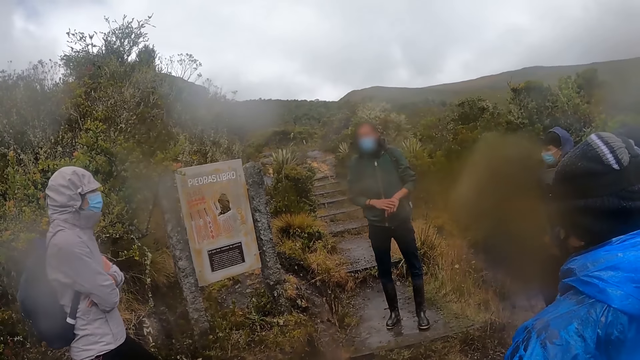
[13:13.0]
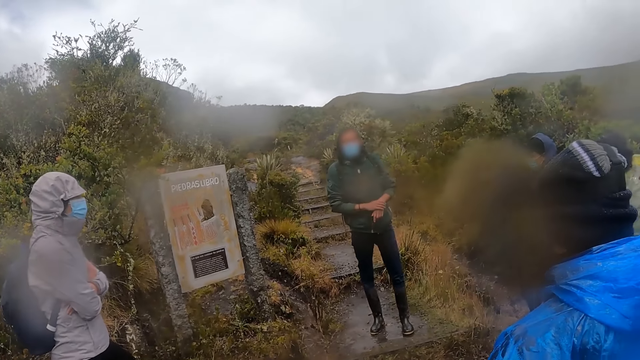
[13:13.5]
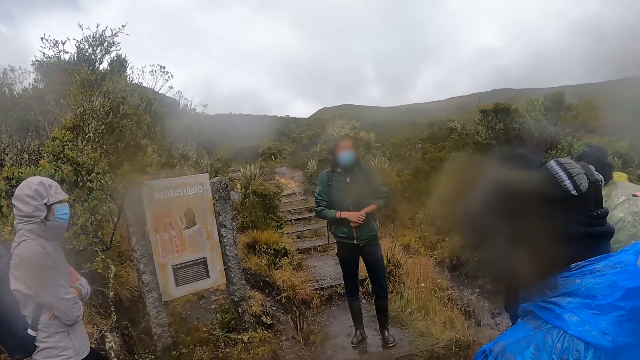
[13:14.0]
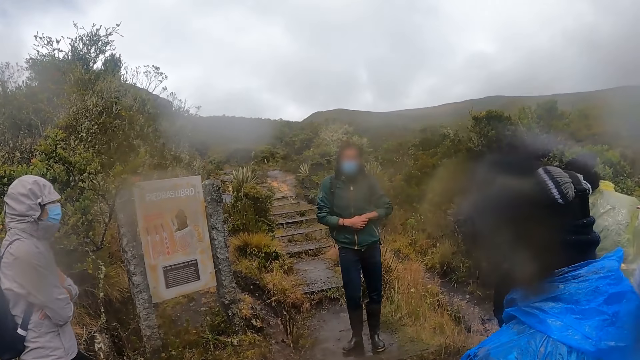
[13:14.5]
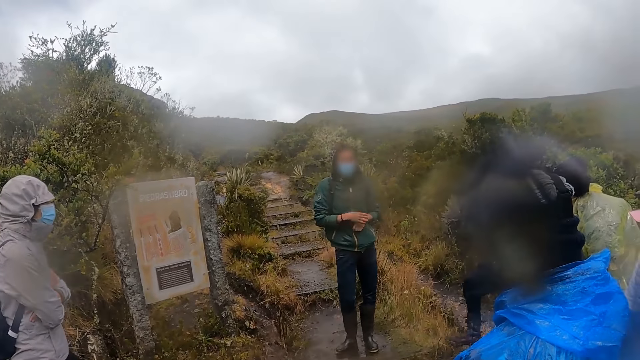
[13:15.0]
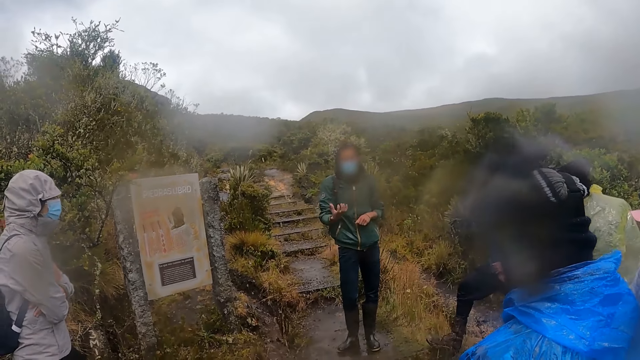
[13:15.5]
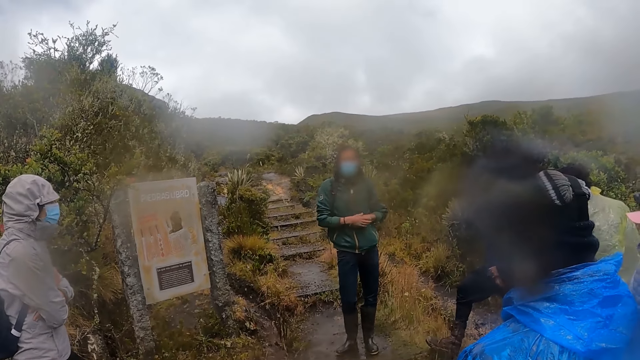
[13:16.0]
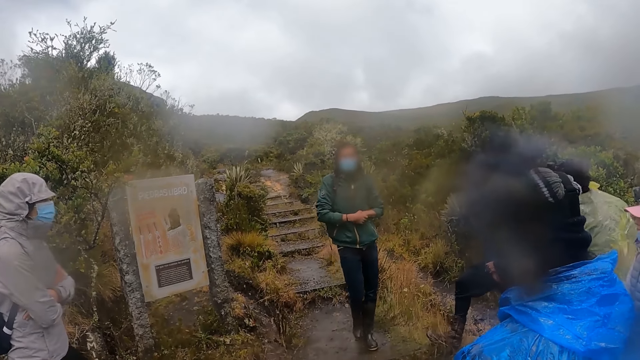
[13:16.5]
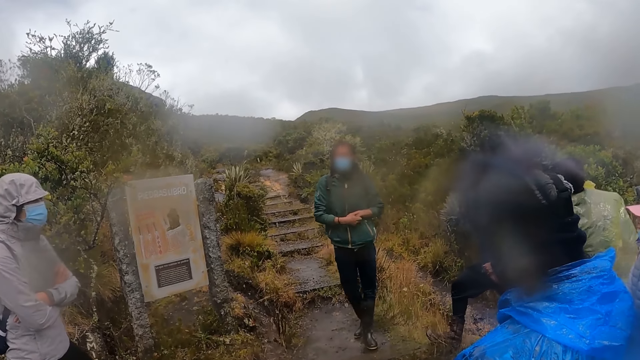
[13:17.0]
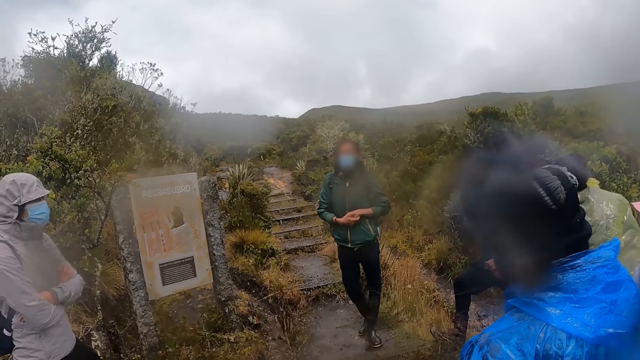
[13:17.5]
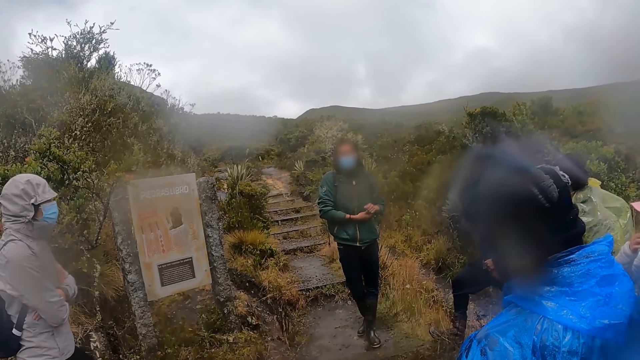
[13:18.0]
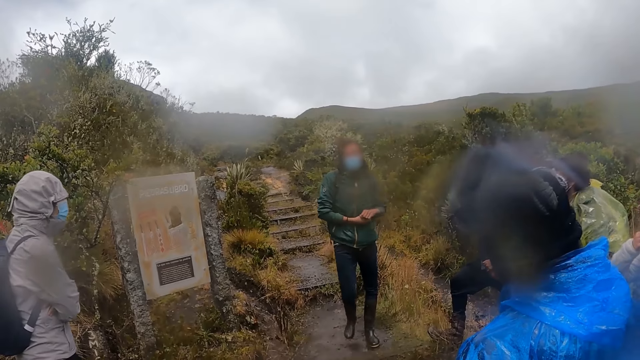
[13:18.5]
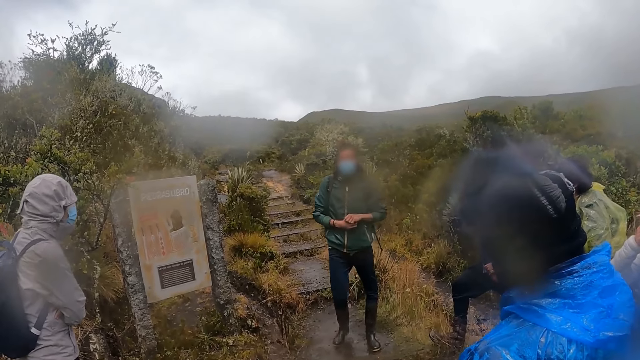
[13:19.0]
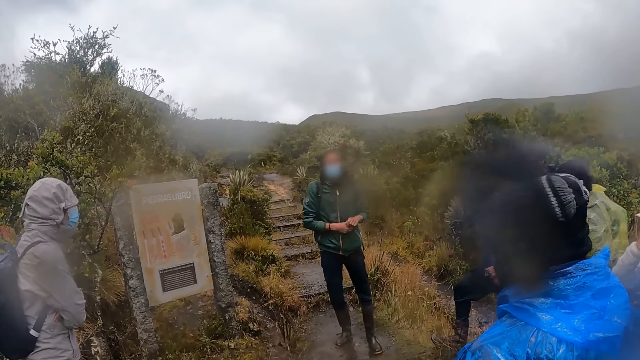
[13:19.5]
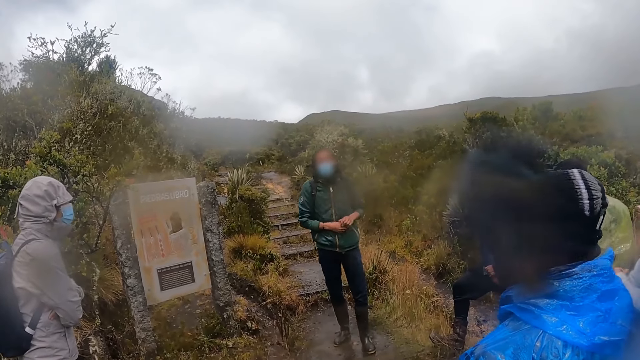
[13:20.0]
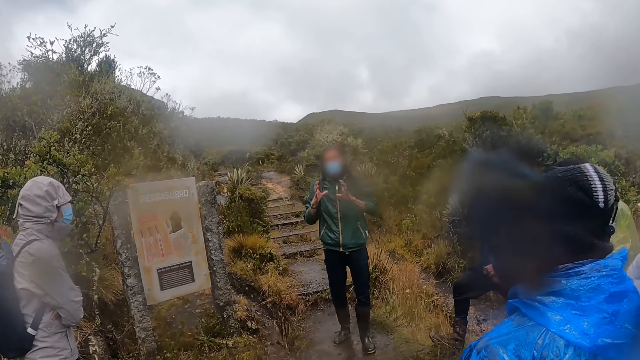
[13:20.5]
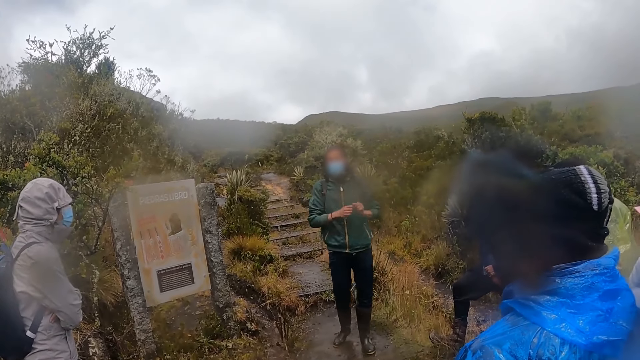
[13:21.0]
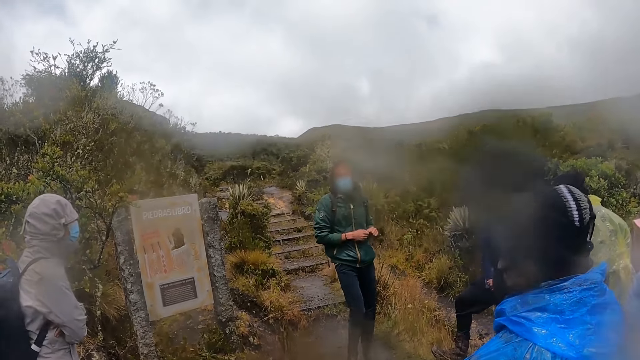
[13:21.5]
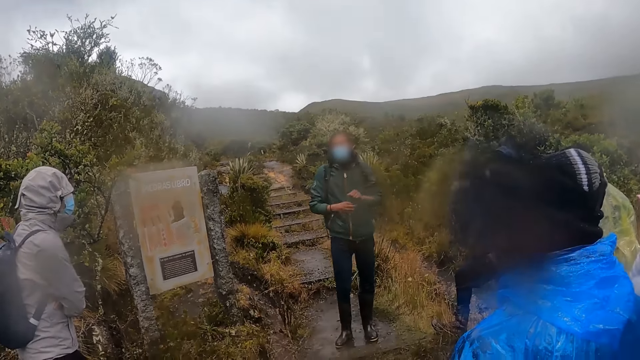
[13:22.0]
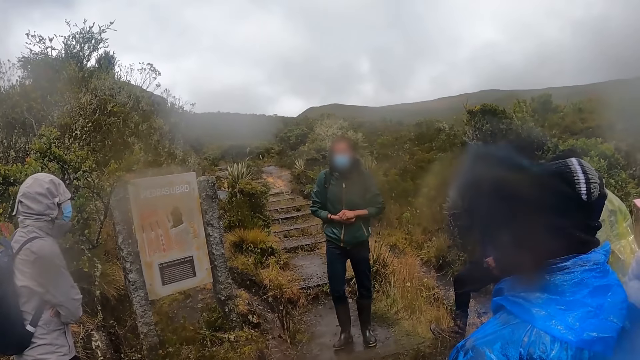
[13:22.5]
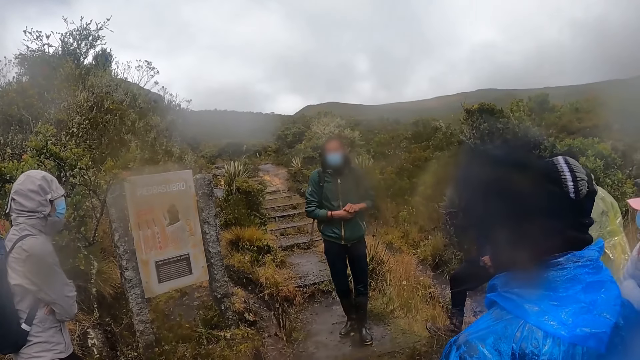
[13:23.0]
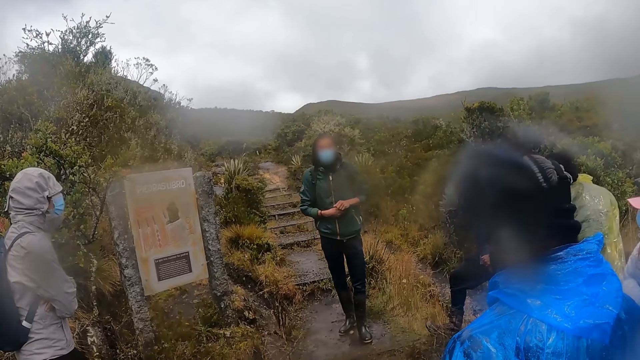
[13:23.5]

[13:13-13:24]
A person holds her wristband. The person moves the right hand and moves the hands. The person moves the right leg and moves the hands again.

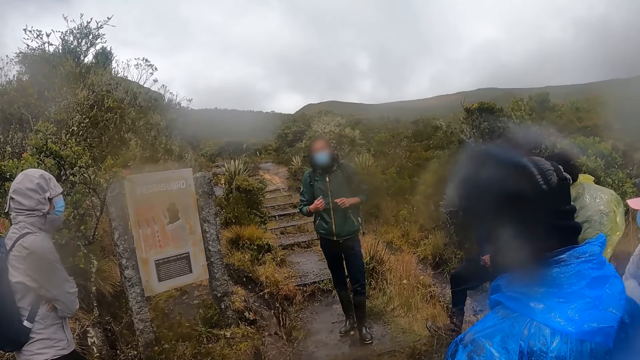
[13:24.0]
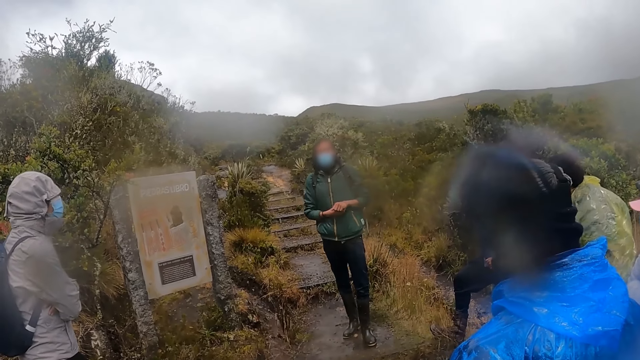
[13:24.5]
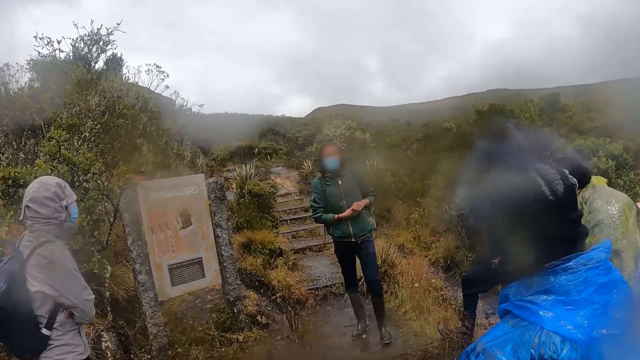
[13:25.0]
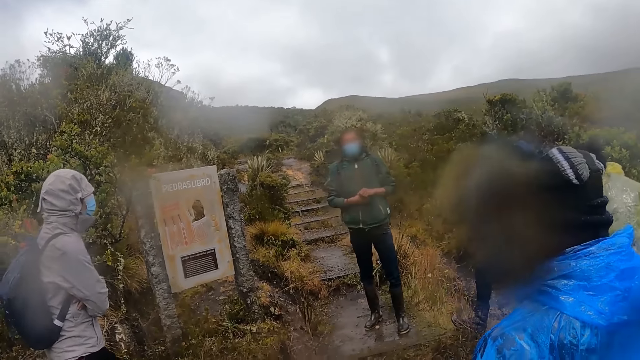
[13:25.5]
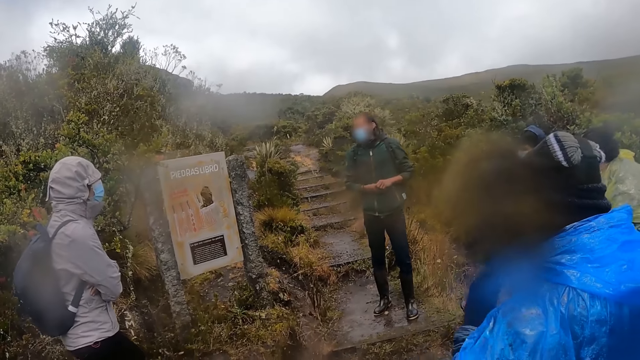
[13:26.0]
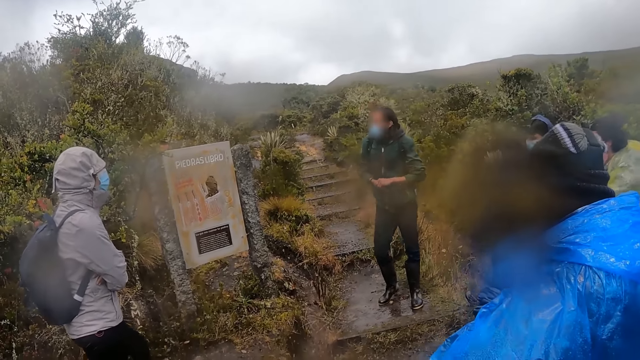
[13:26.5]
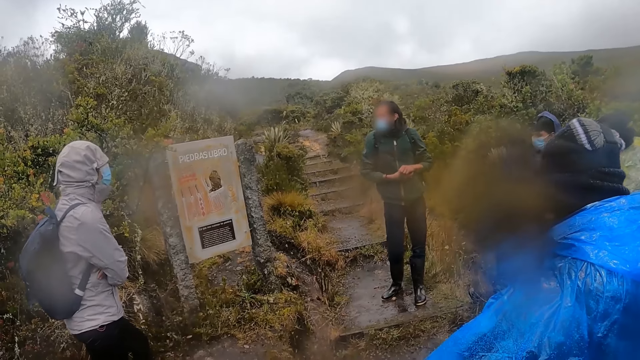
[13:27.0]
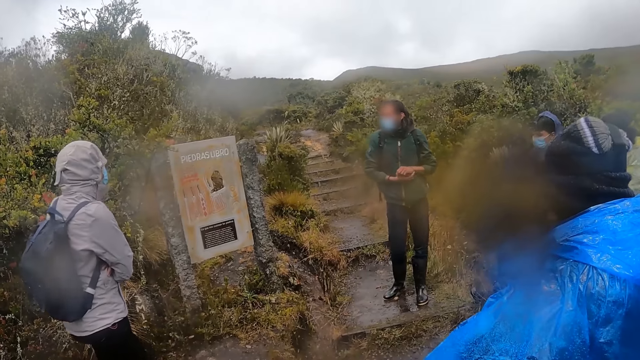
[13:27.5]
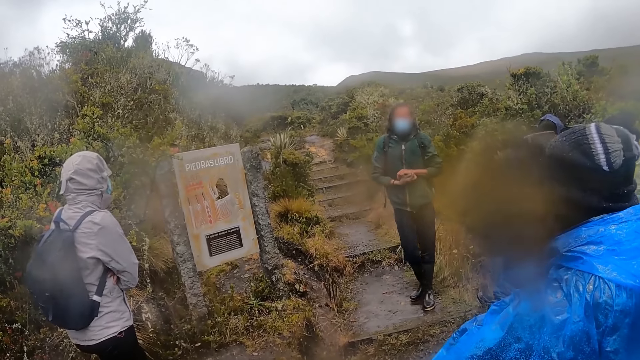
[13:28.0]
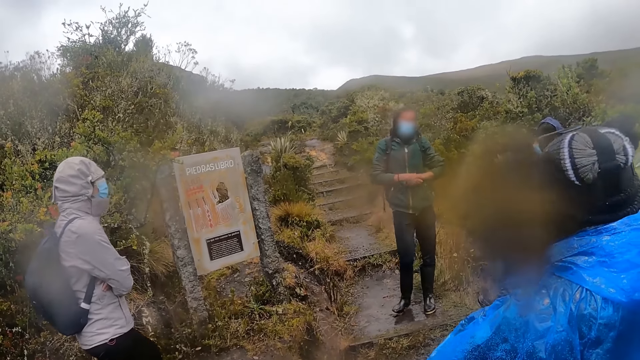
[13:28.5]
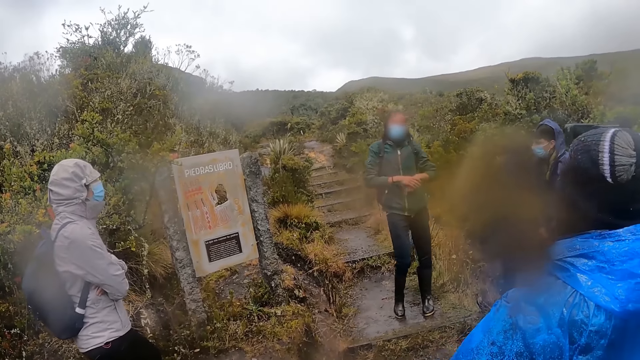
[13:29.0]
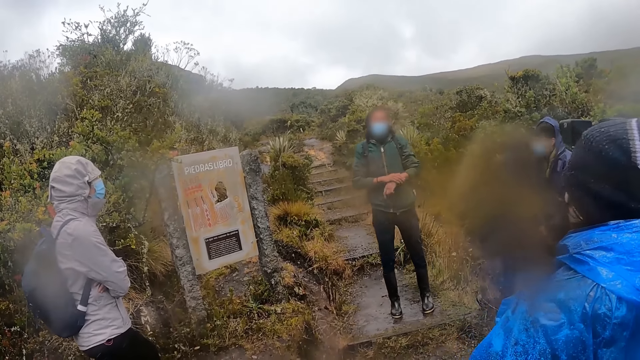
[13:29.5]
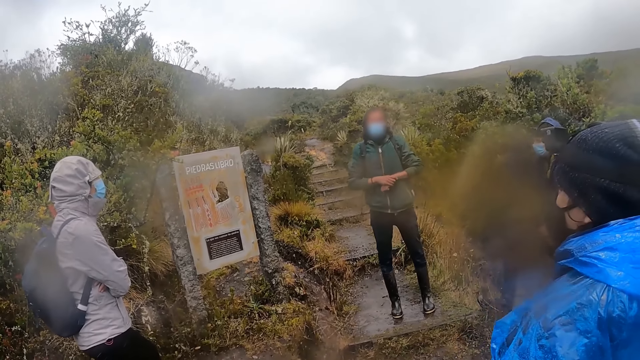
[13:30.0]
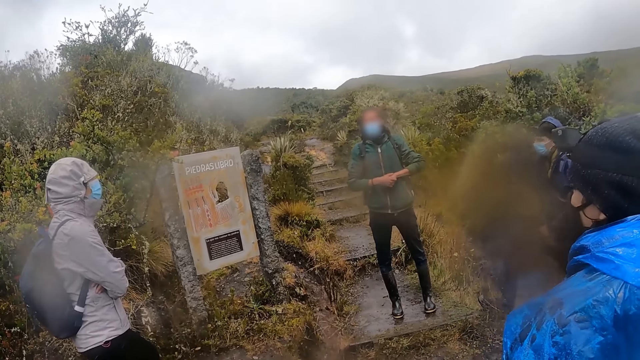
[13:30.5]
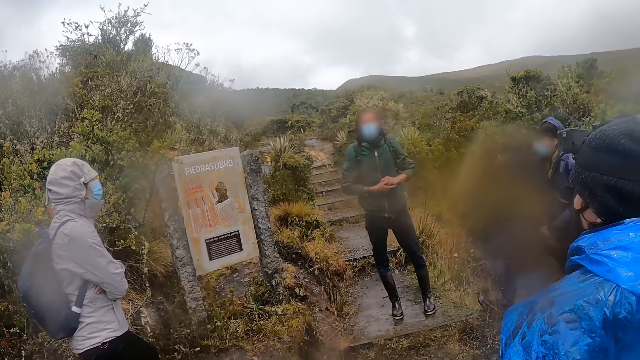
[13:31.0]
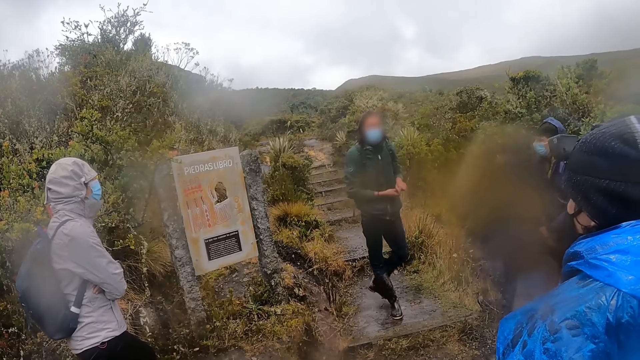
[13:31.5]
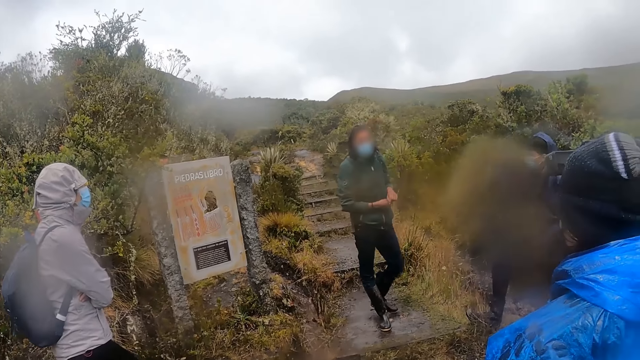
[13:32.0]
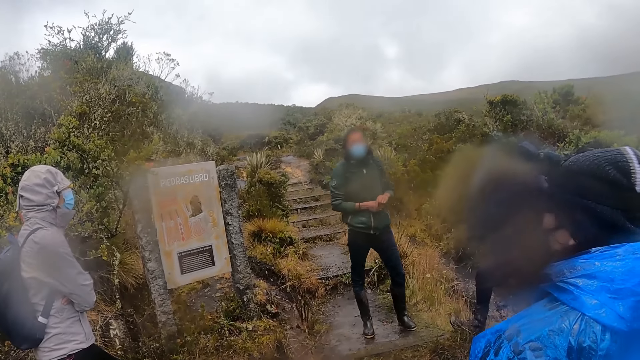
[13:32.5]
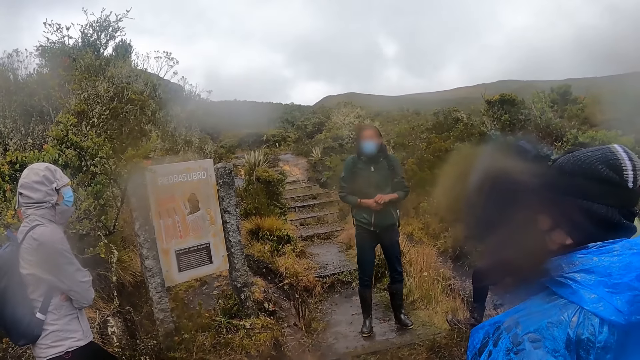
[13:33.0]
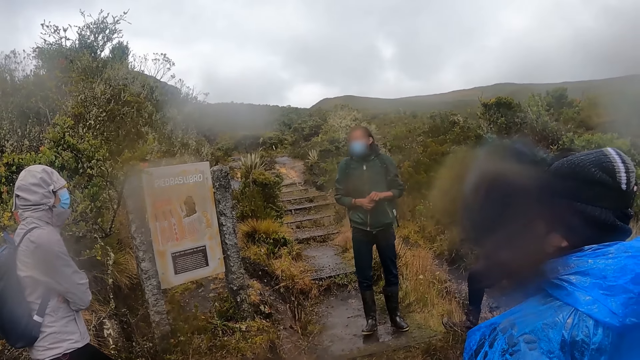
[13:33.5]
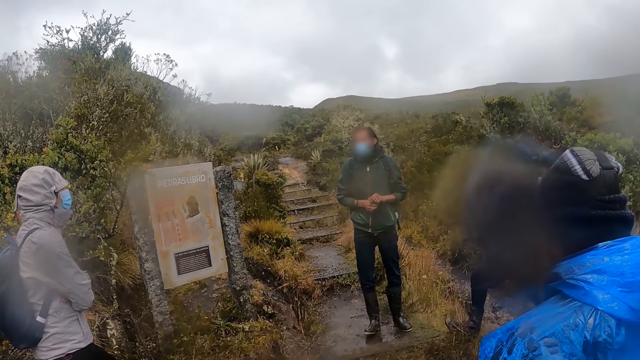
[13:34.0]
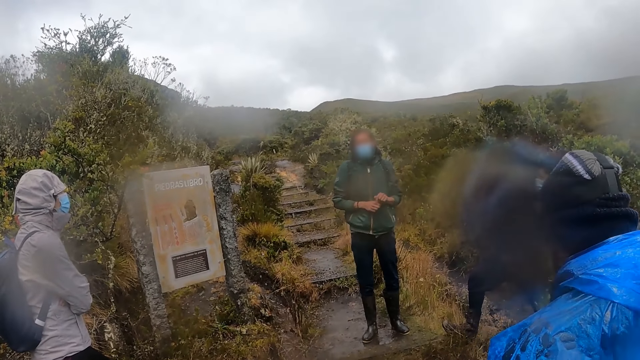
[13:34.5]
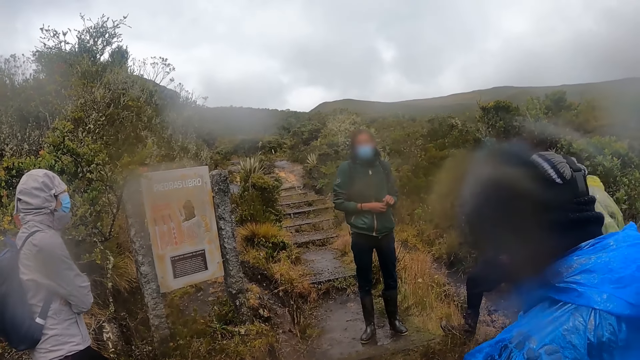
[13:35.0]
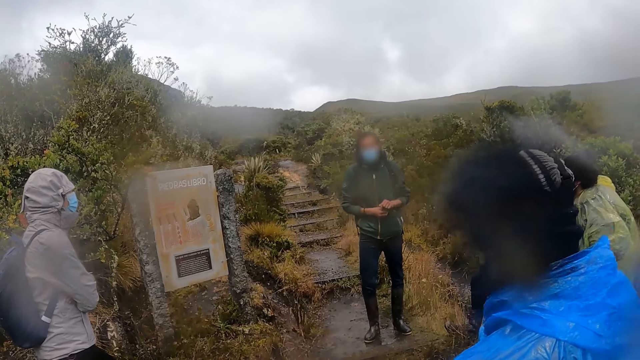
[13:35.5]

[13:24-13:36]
A person moves back. The person holds hands.
